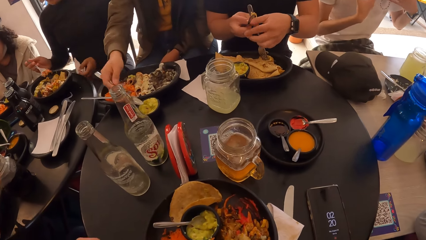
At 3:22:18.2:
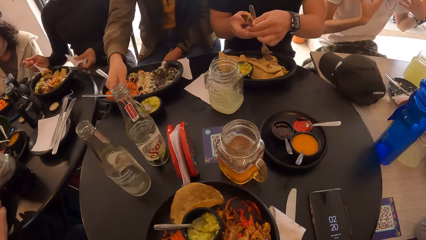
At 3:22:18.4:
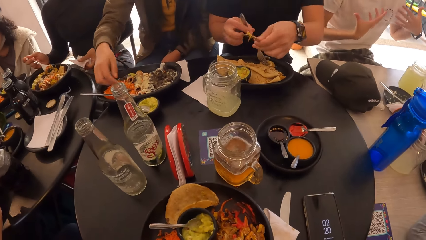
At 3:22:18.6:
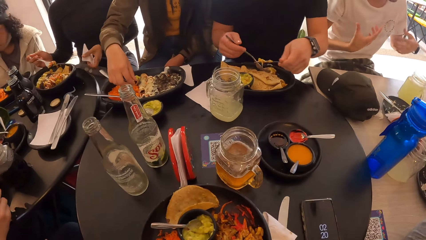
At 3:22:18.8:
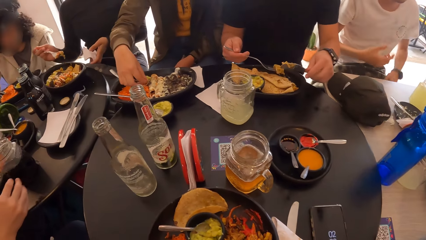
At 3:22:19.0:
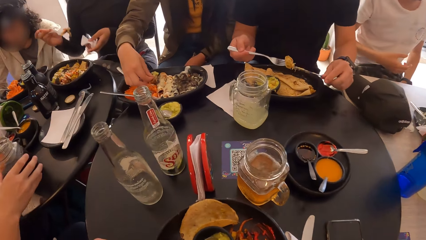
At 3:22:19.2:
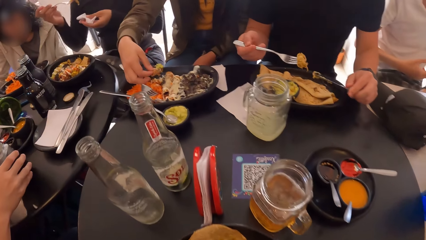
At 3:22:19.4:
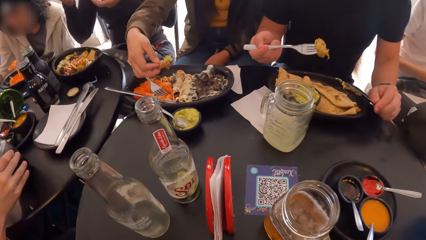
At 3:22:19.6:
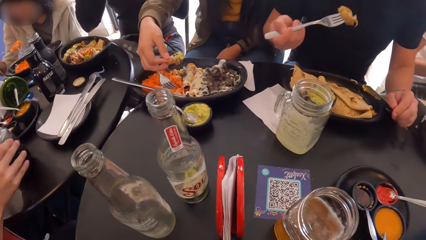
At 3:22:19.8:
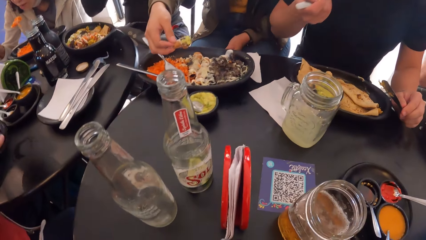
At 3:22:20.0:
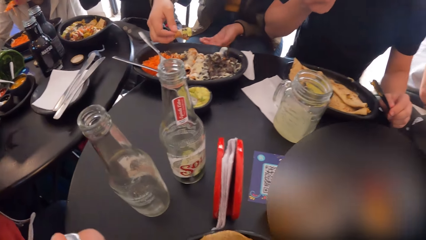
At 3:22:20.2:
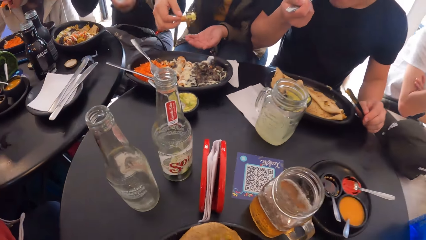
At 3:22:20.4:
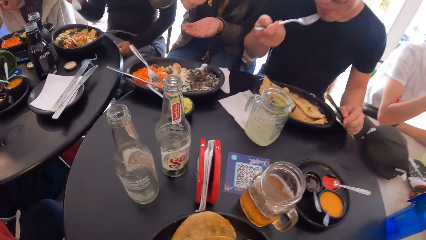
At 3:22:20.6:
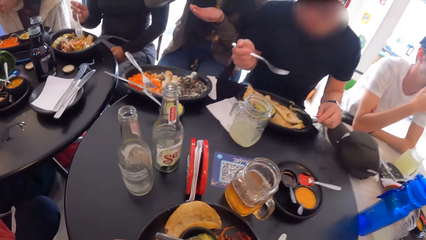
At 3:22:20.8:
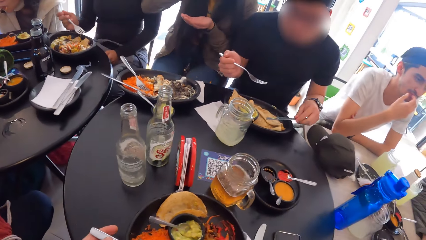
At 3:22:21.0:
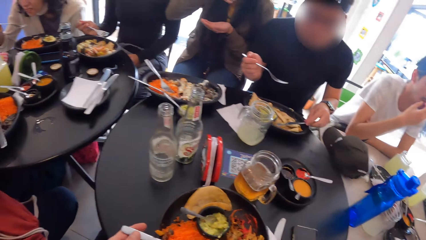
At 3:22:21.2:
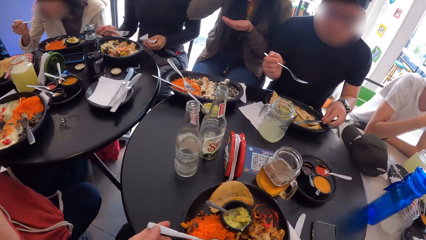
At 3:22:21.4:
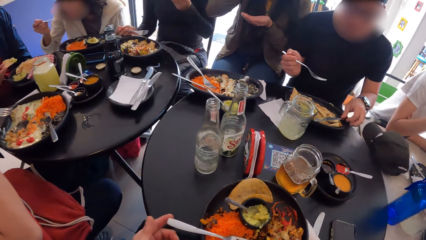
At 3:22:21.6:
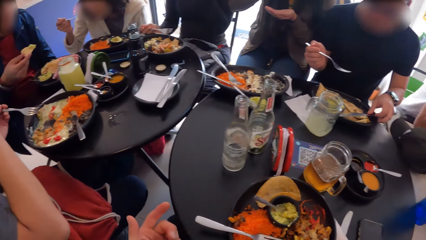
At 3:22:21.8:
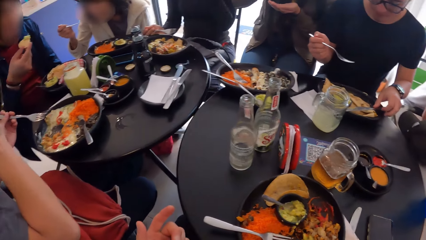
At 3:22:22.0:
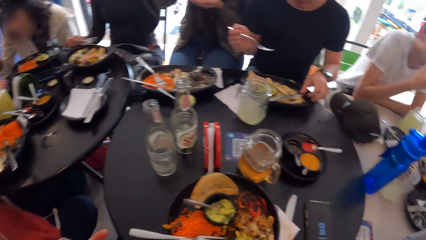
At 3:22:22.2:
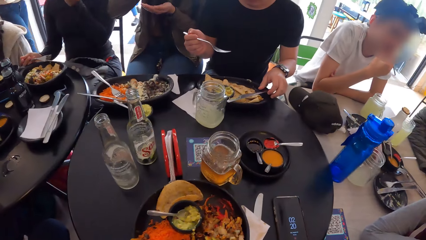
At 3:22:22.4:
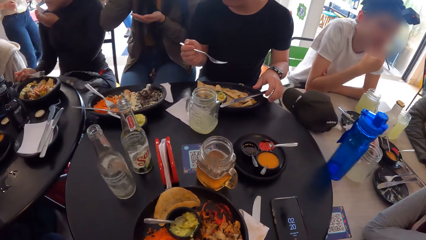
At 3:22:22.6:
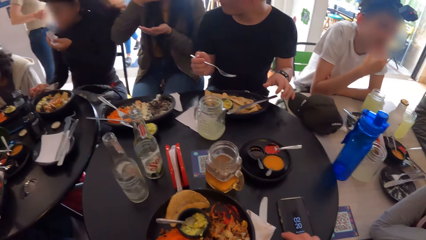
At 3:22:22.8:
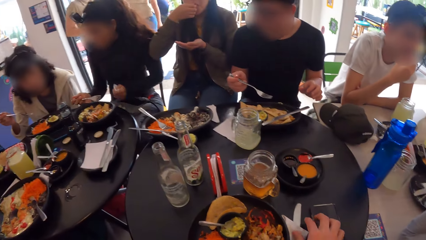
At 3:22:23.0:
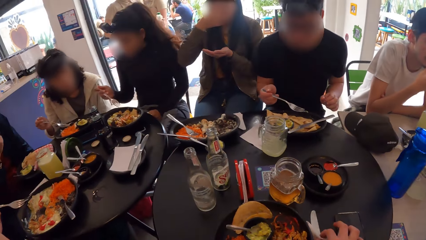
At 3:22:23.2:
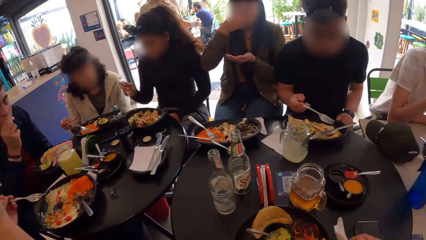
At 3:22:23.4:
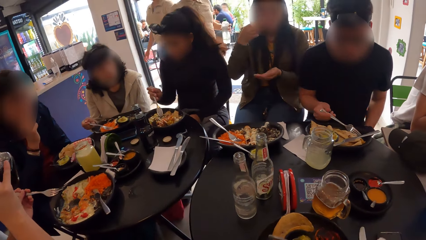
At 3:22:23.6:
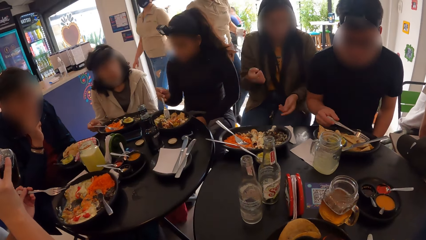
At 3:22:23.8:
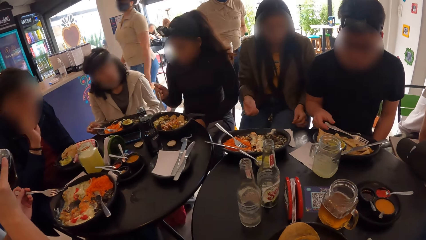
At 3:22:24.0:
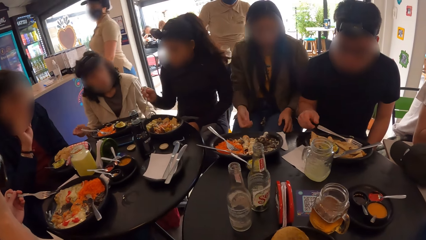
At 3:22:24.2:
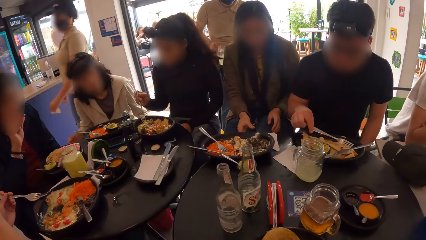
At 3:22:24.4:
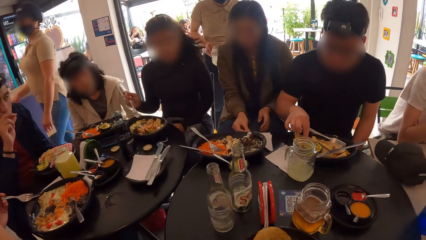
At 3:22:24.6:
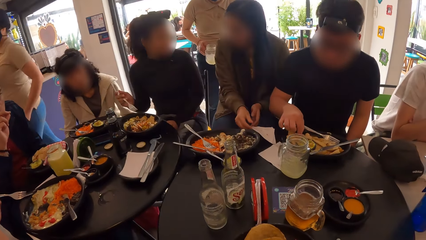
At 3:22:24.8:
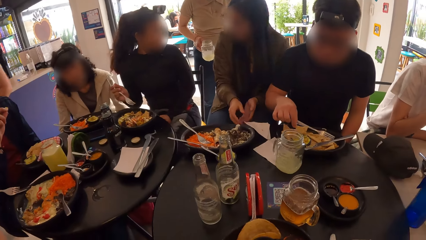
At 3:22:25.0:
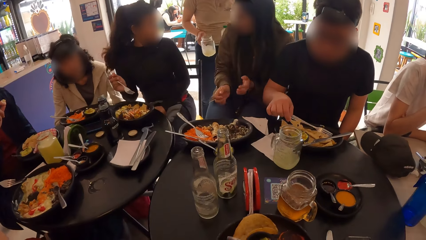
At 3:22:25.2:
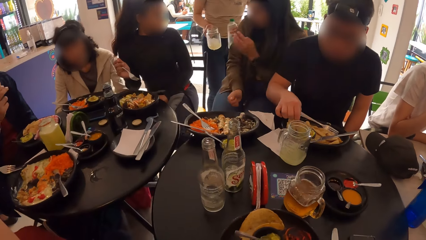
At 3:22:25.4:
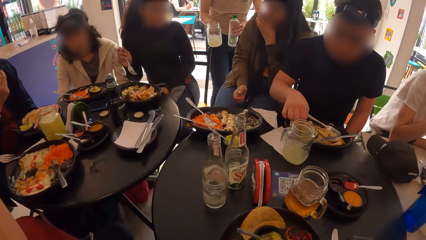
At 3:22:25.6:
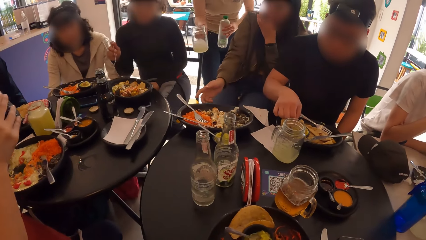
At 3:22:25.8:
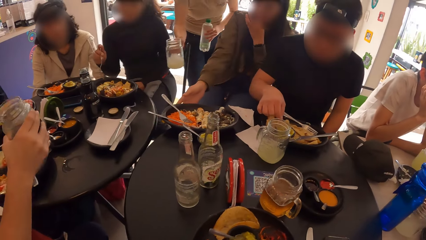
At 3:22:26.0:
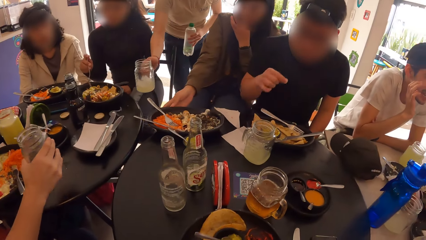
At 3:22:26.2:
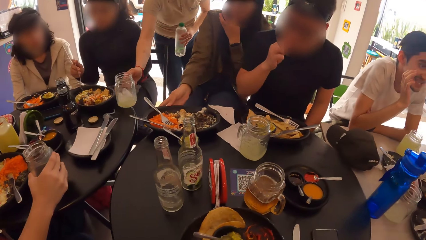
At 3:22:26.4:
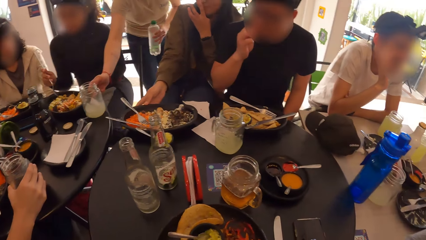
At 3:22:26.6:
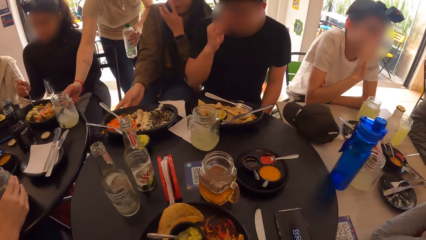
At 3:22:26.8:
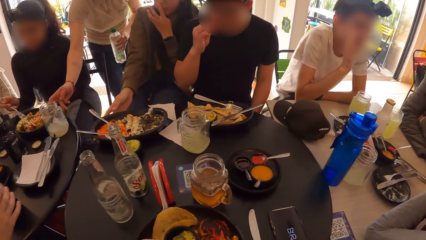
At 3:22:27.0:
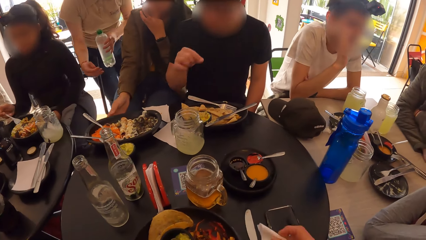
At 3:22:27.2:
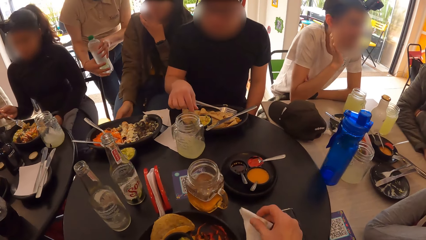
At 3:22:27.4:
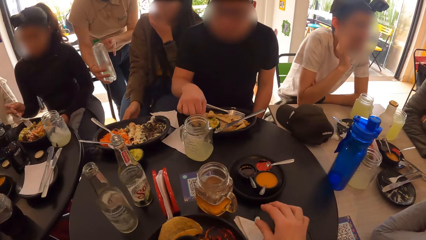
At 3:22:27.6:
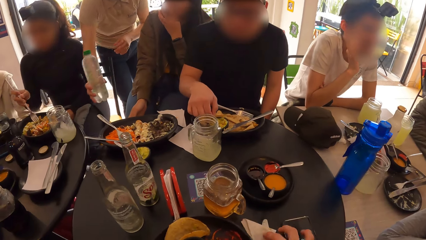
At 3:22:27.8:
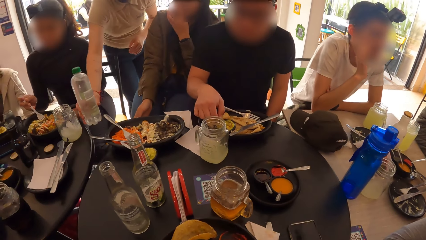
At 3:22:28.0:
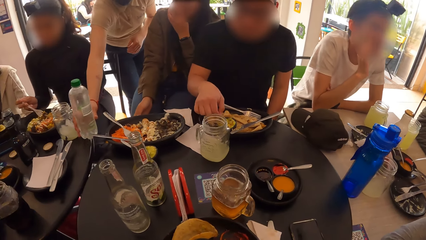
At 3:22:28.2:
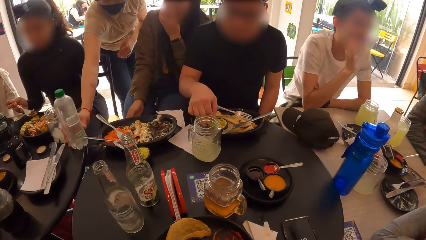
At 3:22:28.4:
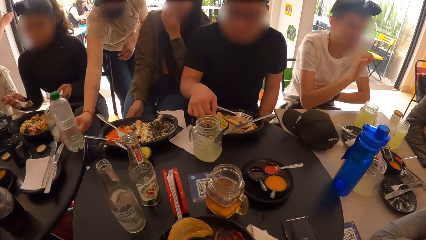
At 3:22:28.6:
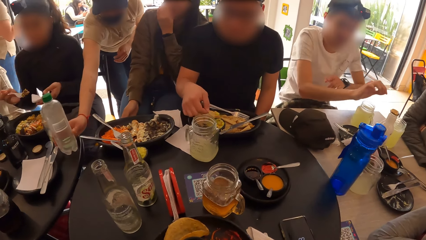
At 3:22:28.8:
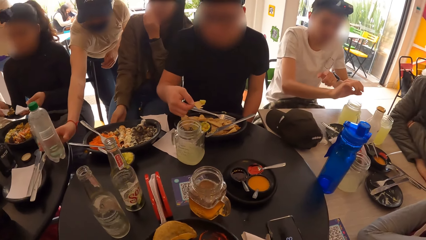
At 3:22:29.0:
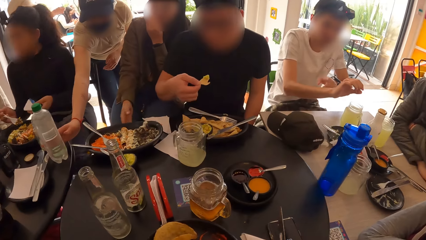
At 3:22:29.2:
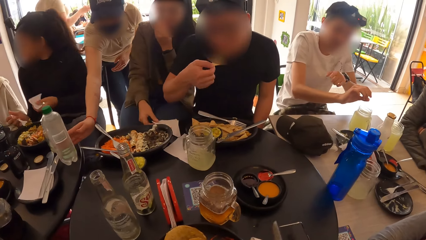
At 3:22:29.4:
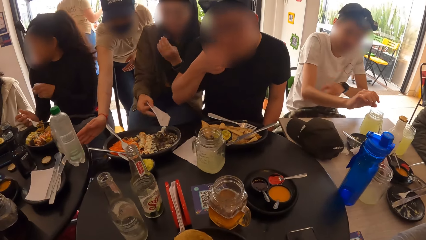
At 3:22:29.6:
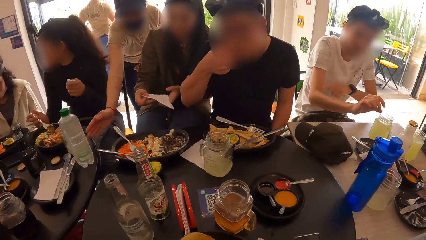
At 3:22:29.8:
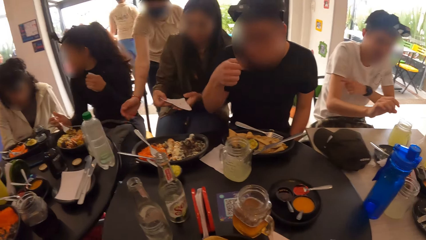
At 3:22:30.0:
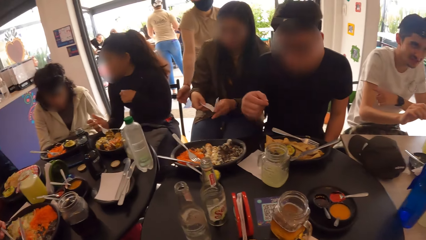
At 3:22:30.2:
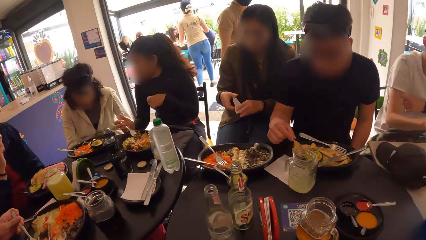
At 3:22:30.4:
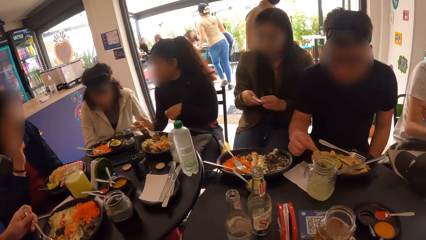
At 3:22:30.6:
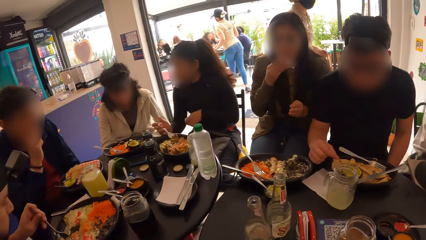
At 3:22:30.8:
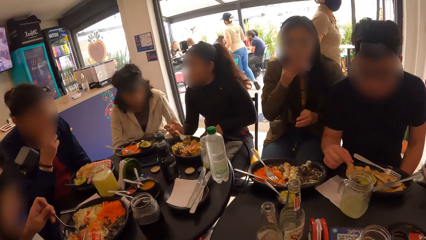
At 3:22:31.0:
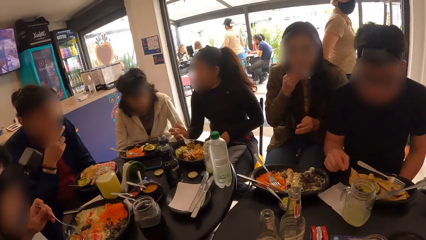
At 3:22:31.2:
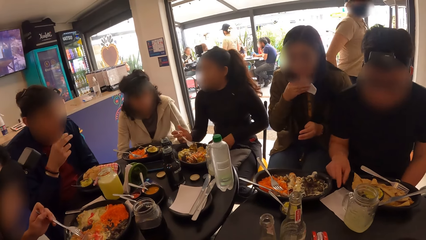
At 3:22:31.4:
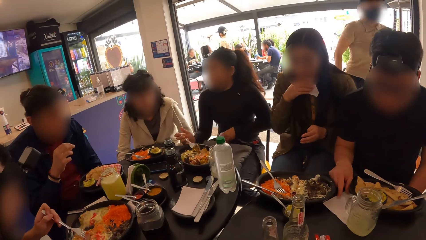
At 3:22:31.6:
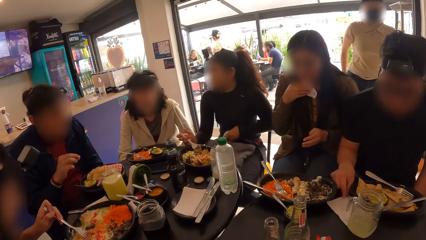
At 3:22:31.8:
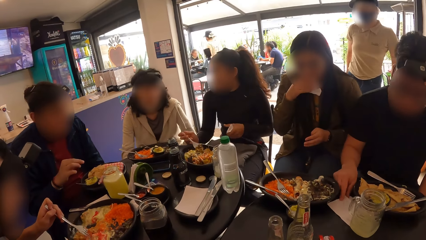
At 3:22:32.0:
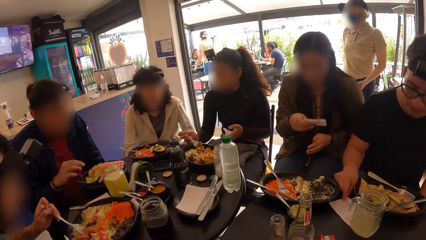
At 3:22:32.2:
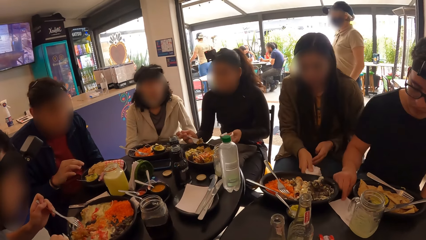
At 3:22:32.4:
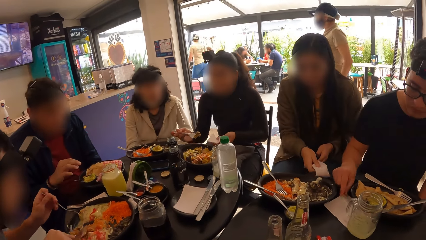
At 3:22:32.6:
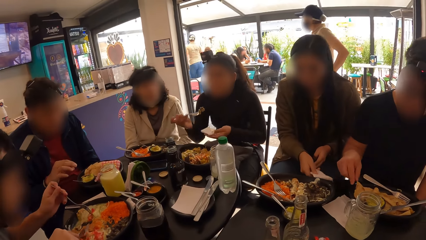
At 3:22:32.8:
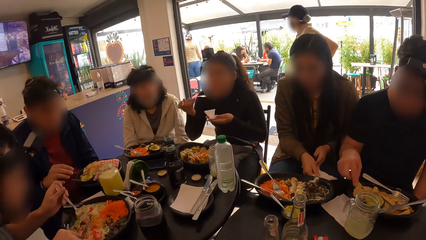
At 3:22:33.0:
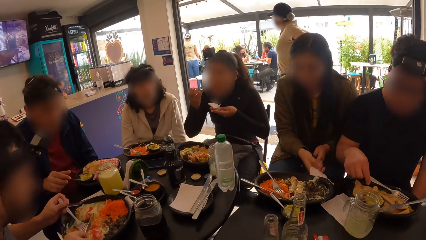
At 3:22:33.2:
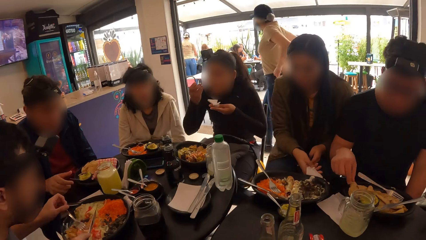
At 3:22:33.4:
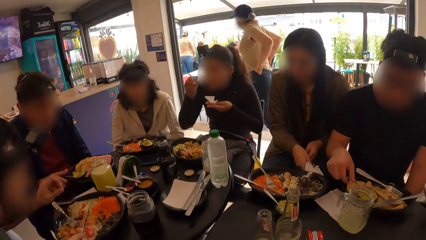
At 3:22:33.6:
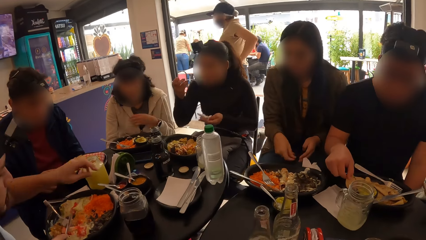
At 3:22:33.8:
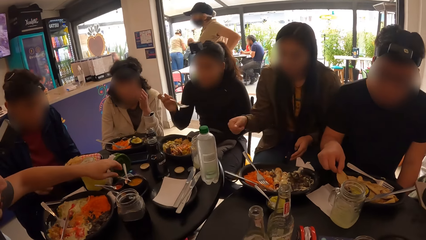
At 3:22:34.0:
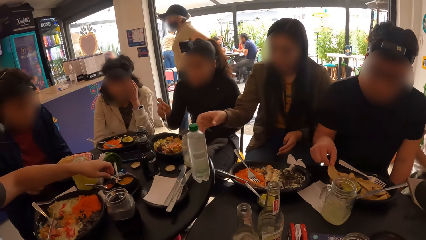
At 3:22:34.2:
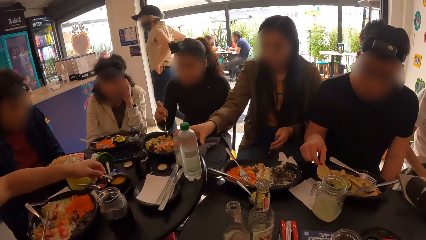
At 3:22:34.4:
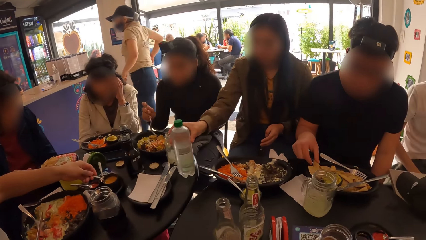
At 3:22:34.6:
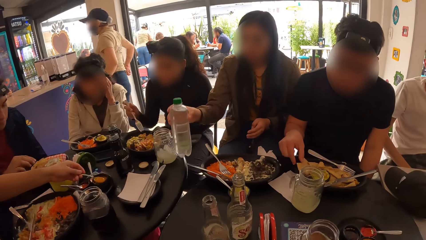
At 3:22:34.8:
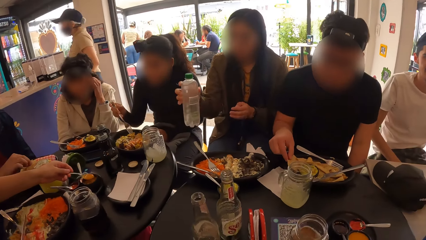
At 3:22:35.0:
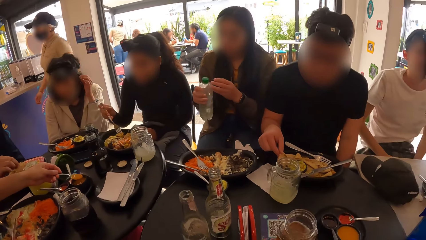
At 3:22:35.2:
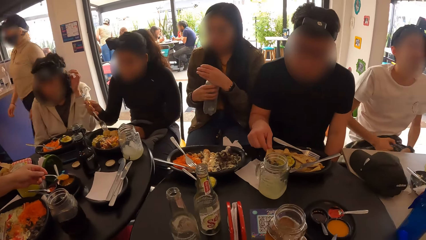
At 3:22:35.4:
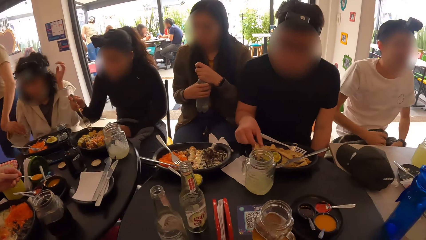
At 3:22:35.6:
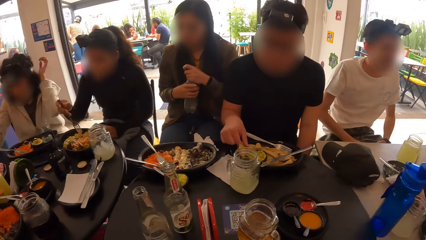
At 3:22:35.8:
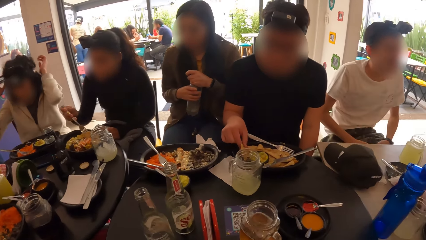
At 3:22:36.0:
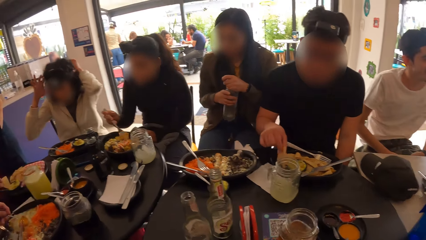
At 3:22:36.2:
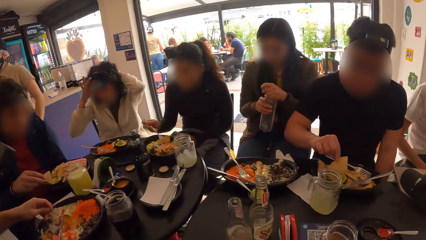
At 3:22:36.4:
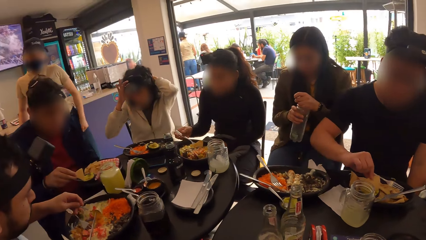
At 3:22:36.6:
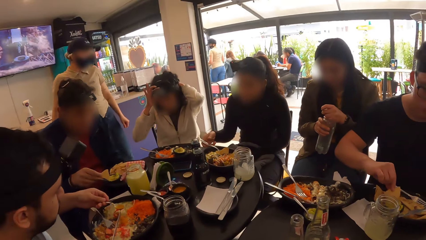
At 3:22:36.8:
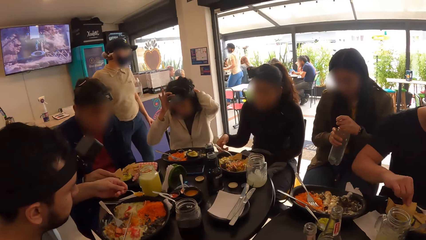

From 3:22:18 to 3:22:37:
A man takes a drink from the table with the right hand. The camera wearer leans forward and touches a fork. They look around and move the left hand. They pick a serviette. The man places the drink on the table with the right hand. The camera wearer puts the serviette on the table. They stir food with a spoon. They pull the serviette. They look around. They lean forward. The man places the spoon in the plate with the left hand, scoops spice with the spoon and puts the spice in the food.
